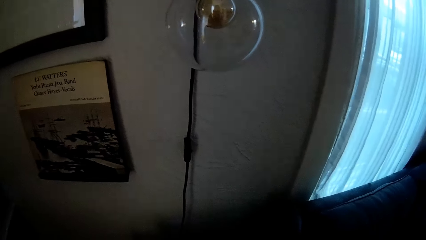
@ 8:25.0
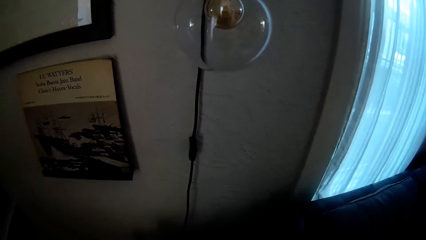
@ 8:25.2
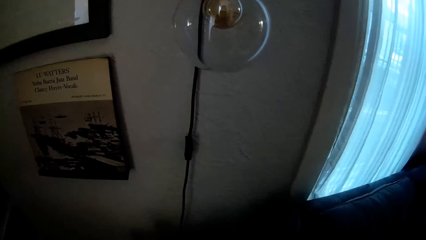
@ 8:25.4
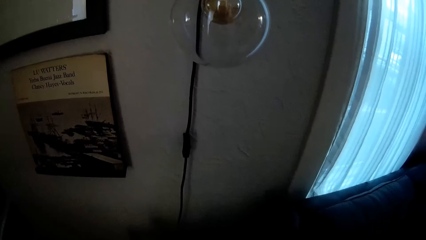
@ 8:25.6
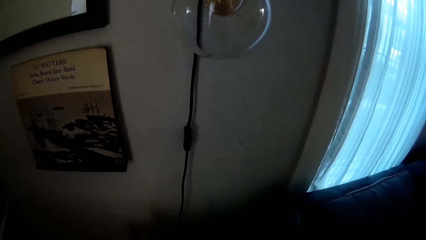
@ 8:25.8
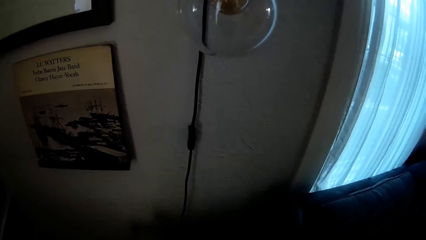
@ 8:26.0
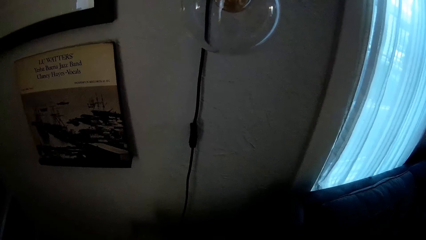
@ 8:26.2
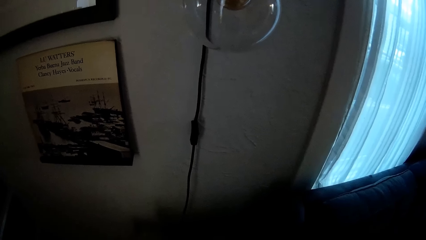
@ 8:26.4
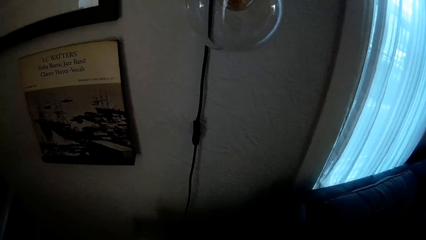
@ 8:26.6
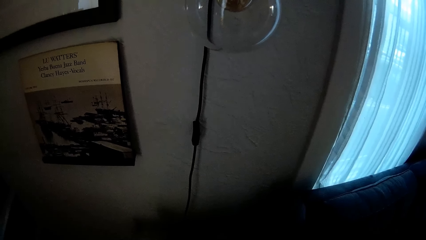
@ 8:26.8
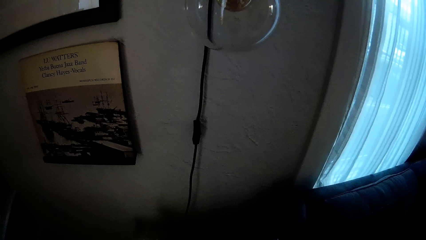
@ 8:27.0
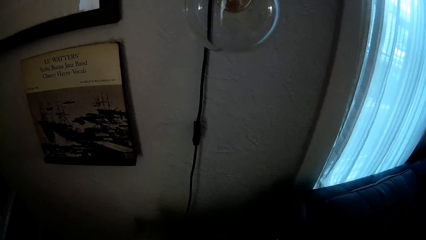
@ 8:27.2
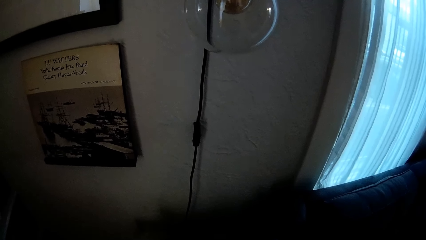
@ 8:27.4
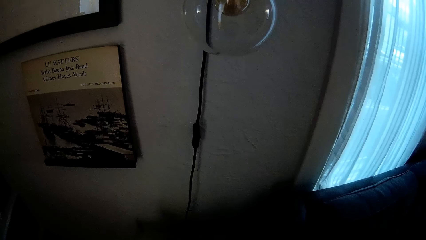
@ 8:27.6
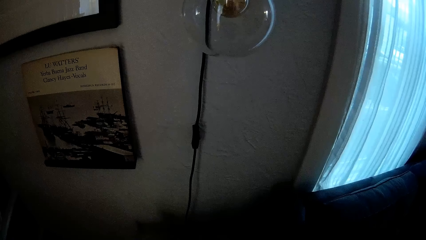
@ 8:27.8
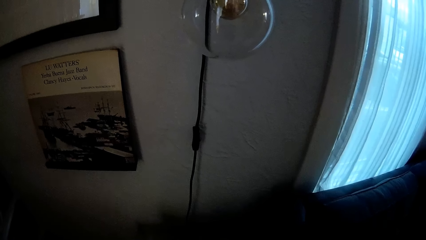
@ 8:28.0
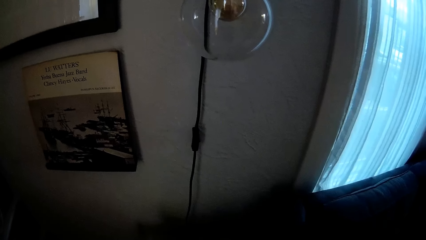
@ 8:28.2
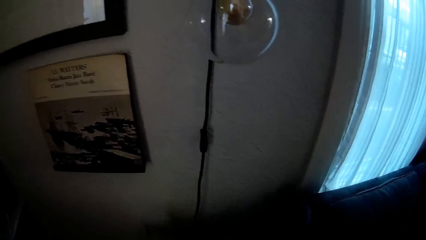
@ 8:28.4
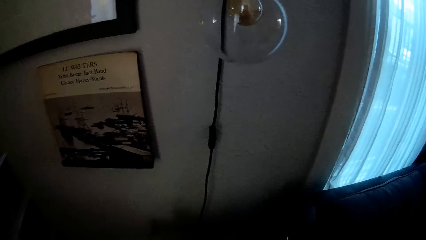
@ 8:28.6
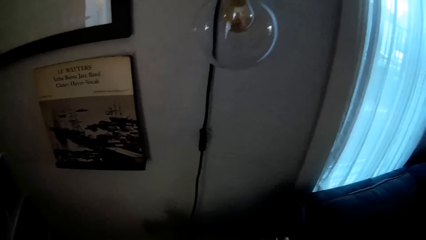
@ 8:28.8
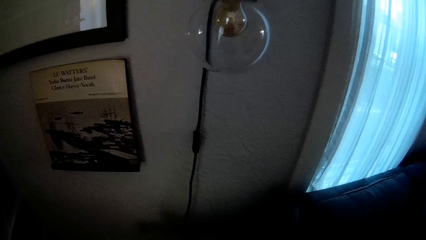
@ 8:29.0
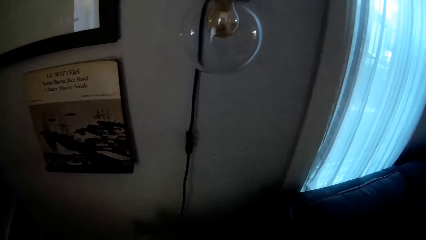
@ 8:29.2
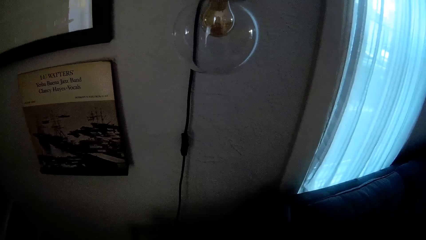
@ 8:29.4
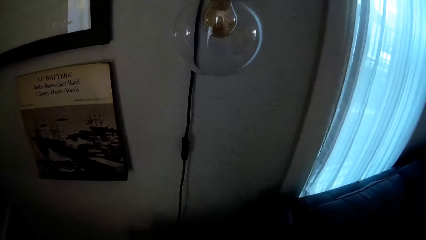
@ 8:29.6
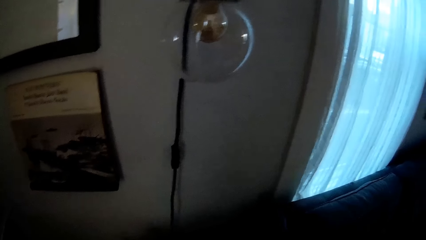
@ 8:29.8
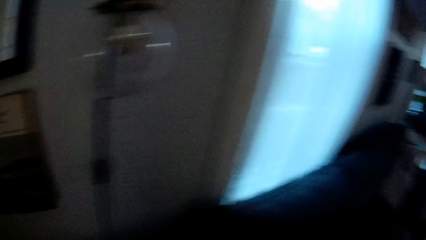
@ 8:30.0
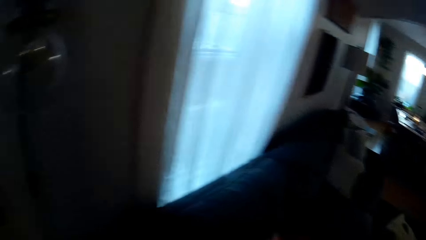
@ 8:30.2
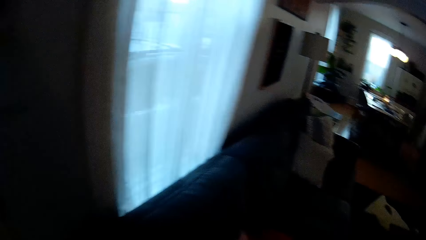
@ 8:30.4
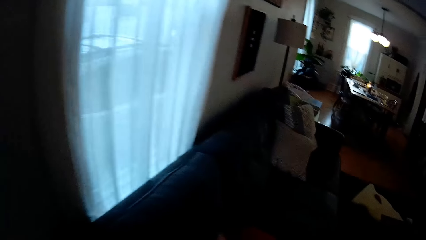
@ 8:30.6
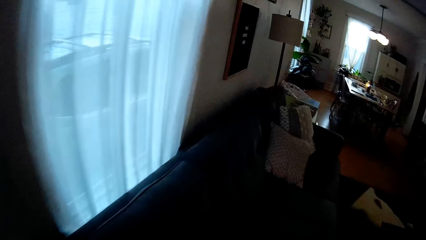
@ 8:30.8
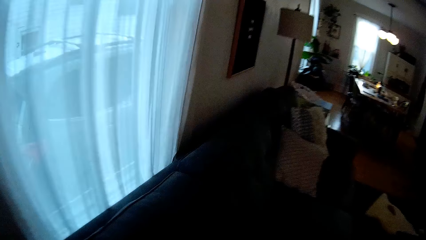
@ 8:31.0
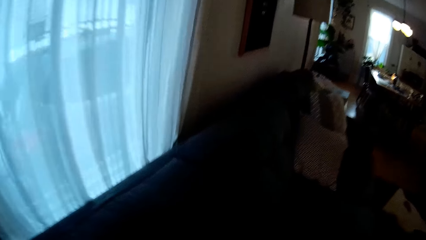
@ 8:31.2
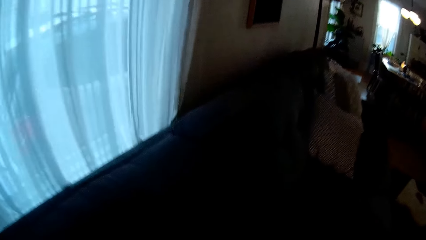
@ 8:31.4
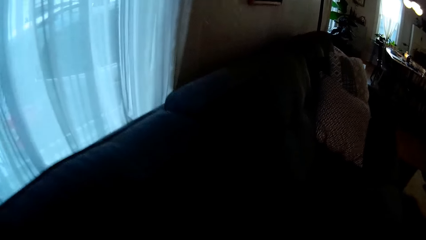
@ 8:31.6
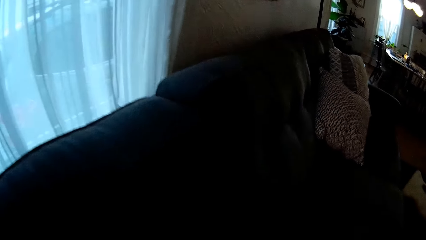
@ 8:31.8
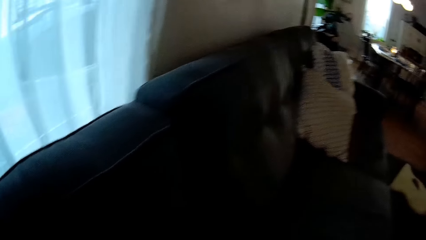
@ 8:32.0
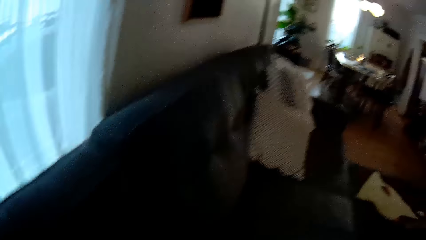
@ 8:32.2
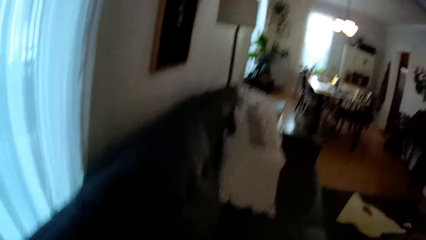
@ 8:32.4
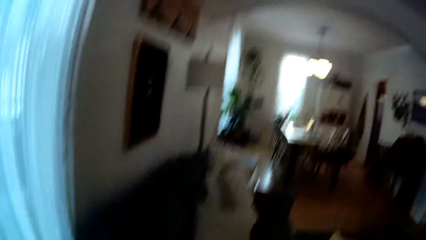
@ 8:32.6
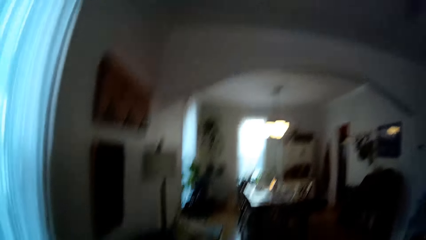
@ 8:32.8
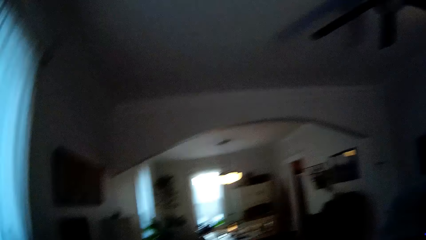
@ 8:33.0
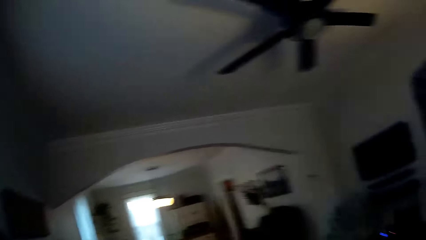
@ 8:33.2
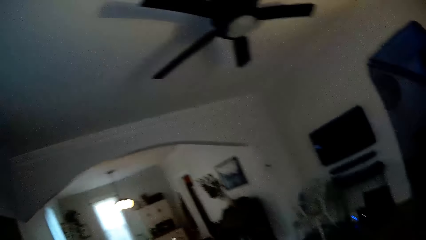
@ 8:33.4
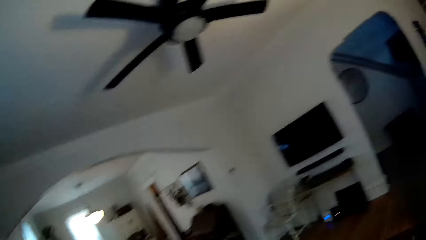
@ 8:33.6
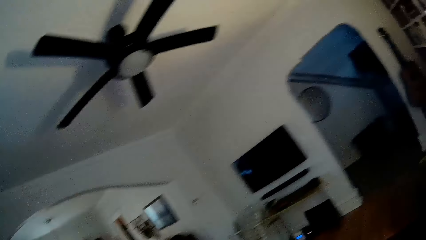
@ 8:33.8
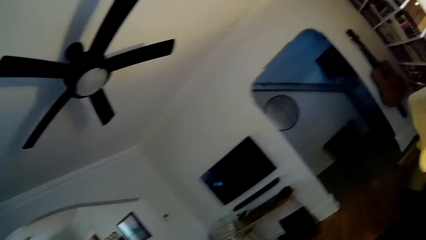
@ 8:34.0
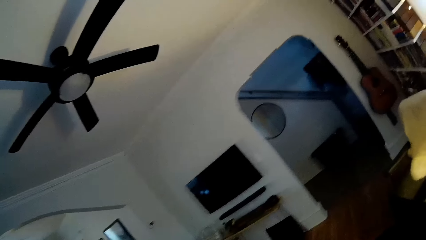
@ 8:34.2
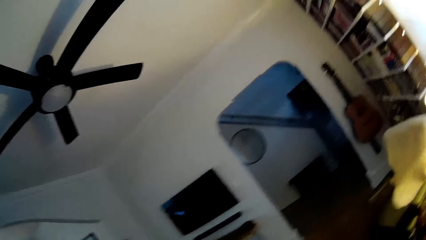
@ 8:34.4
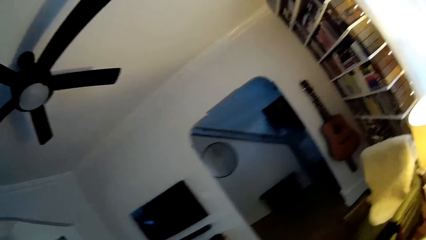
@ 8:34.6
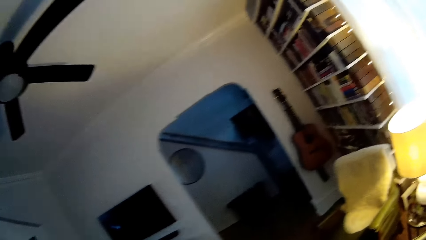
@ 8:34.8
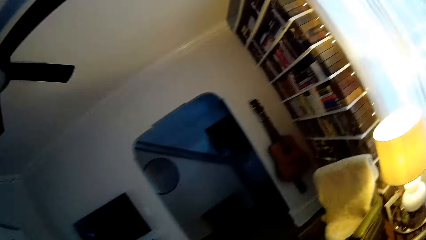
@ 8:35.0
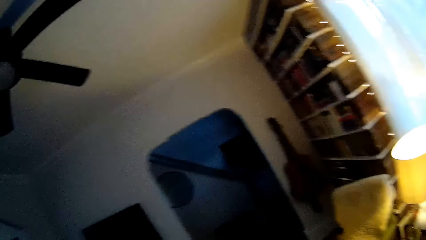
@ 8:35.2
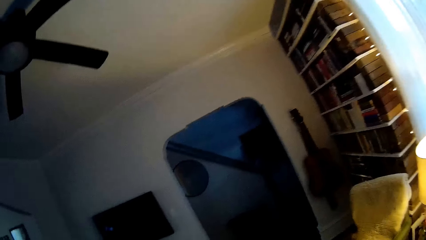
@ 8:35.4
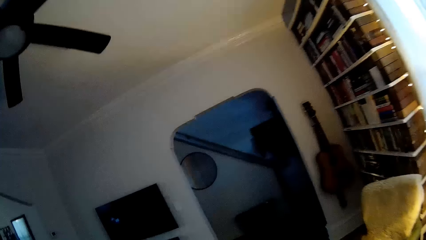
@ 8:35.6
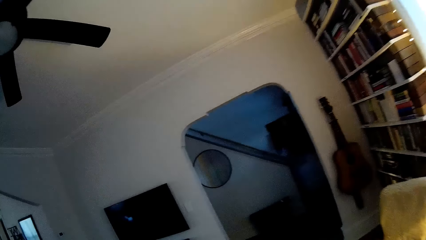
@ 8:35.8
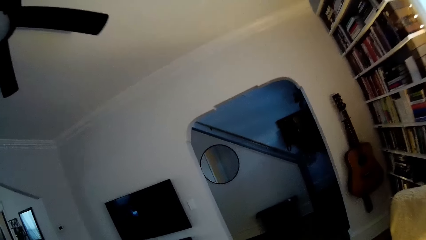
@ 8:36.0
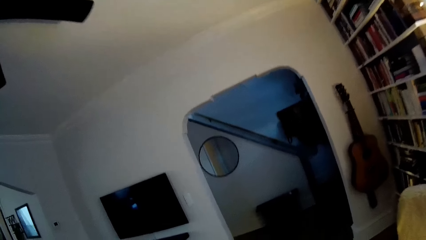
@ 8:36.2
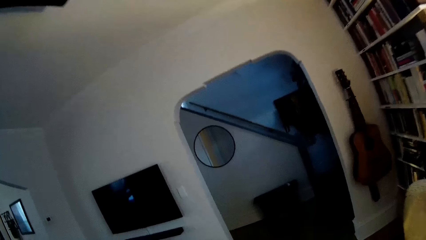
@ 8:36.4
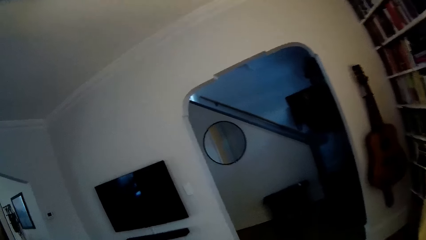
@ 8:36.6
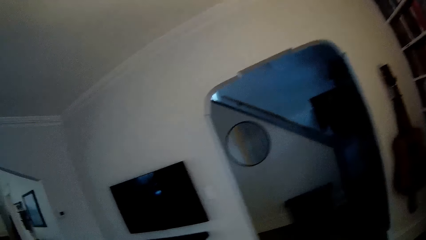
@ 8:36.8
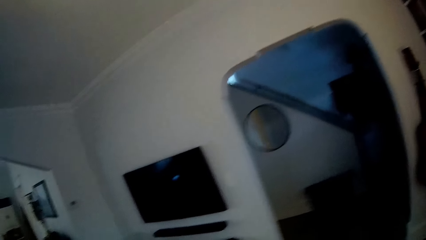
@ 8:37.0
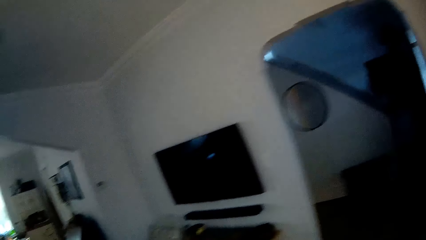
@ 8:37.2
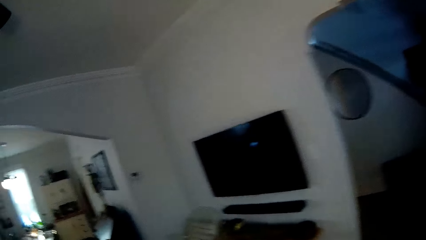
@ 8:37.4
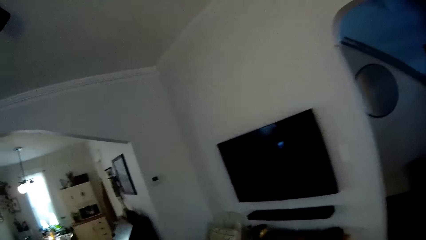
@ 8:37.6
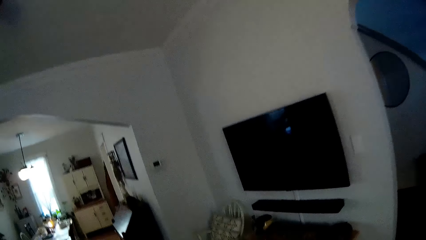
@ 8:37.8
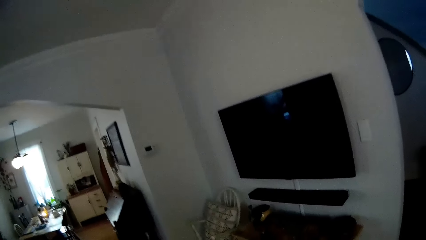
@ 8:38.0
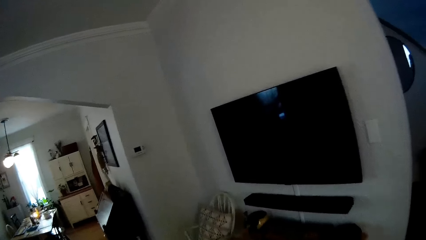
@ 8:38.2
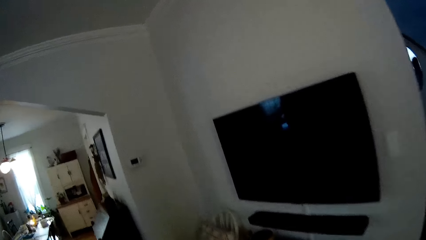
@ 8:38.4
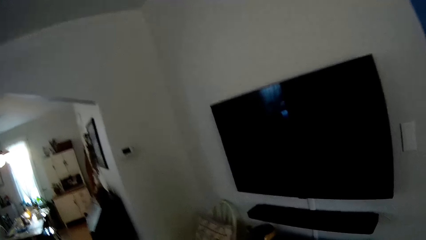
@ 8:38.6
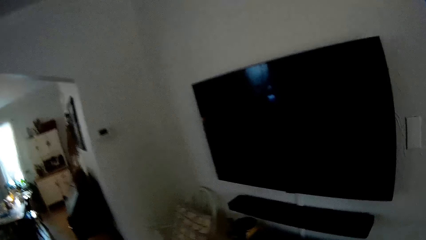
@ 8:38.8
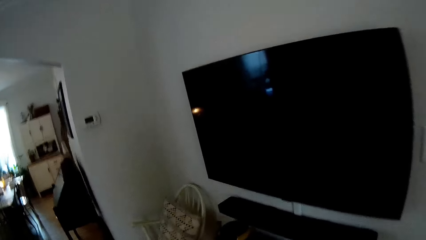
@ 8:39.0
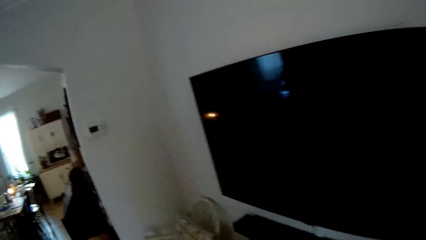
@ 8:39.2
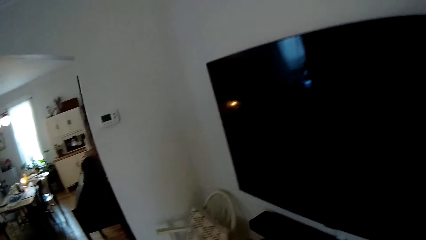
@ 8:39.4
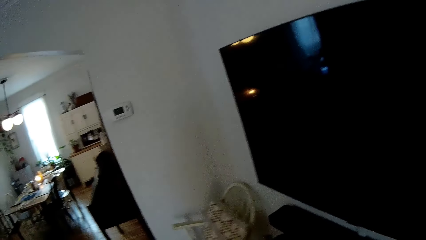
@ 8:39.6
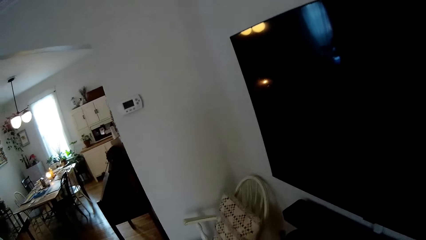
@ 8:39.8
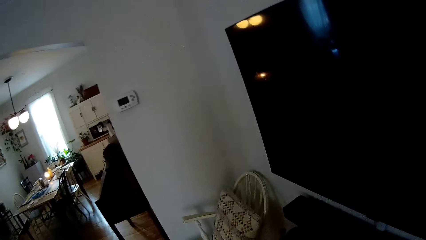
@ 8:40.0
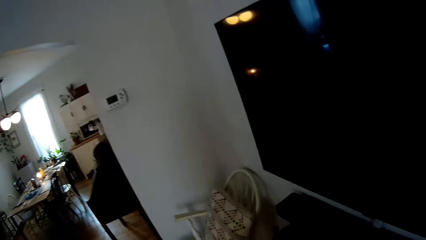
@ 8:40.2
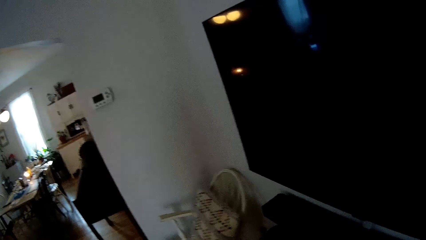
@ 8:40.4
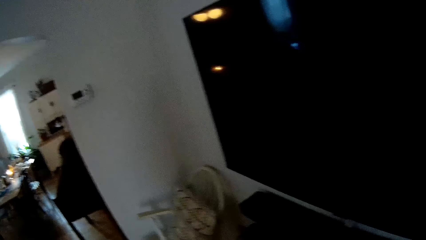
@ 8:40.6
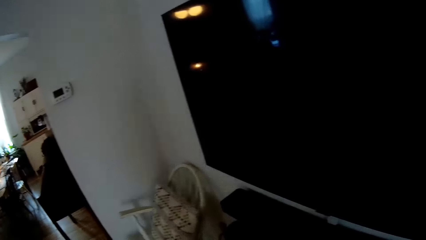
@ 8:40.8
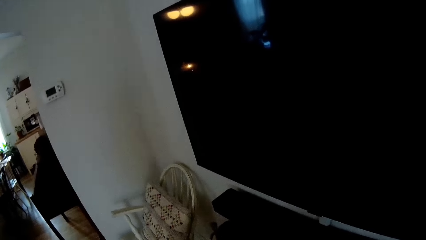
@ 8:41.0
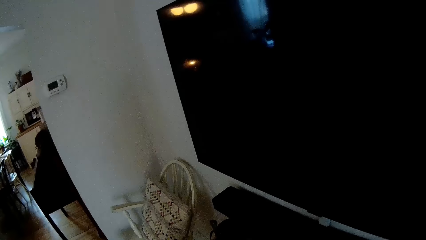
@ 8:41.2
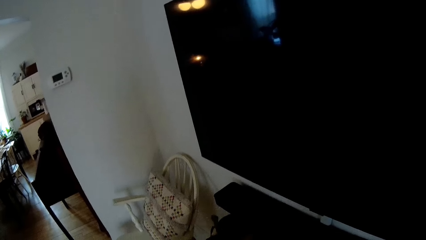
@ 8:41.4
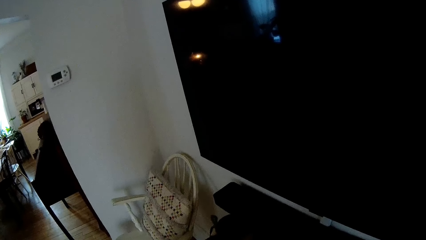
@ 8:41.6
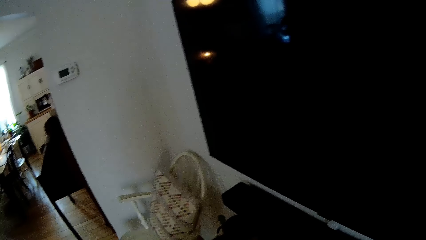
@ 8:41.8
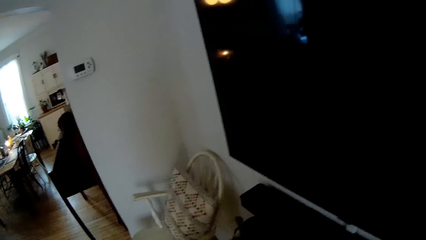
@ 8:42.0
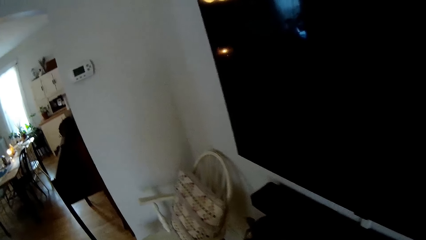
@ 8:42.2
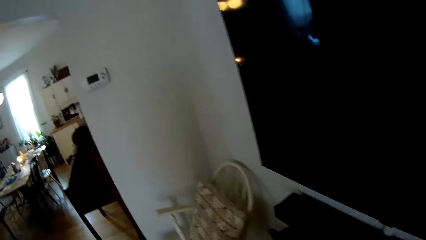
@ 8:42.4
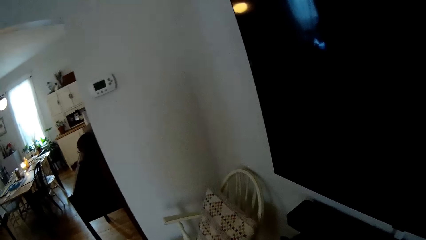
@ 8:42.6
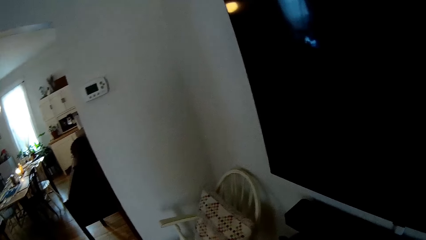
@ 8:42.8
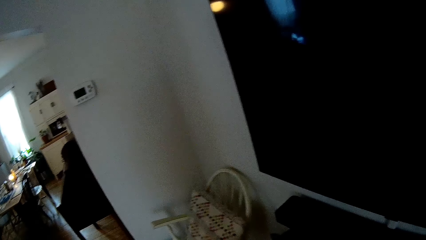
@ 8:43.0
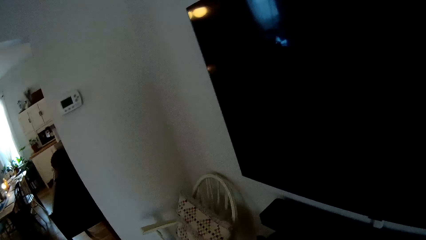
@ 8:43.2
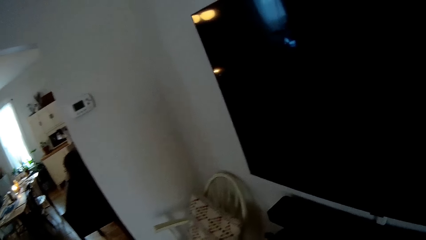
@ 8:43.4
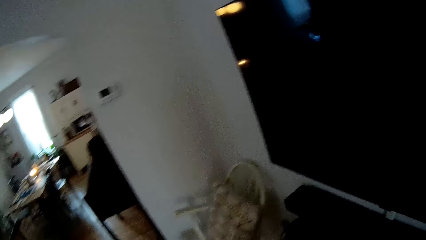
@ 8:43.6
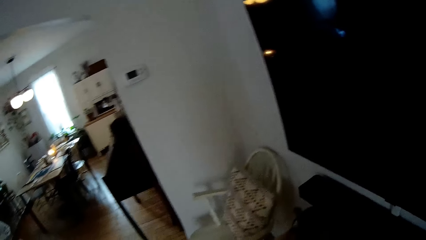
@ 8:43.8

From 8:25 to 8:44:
The camera wearer walks towards the television.
